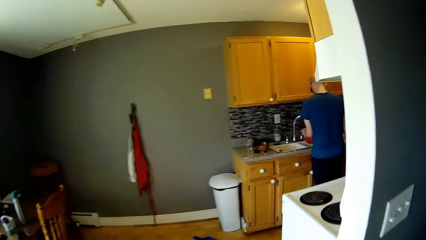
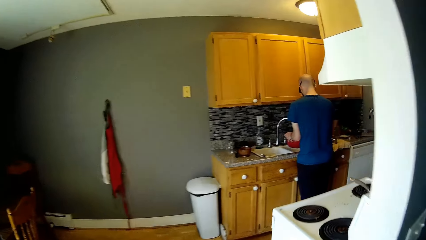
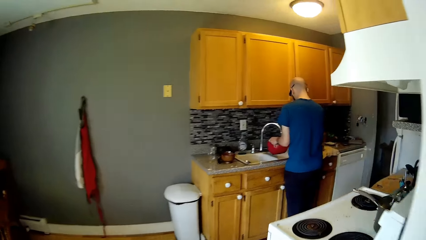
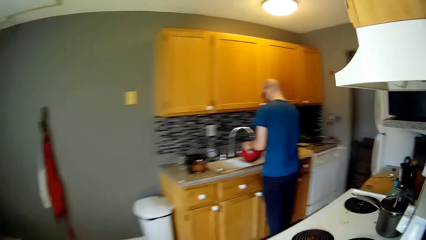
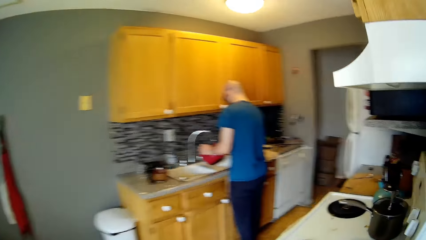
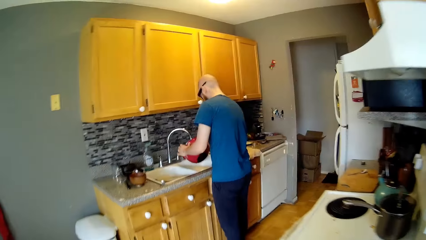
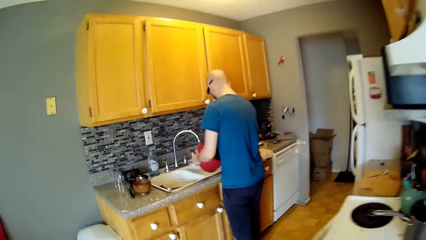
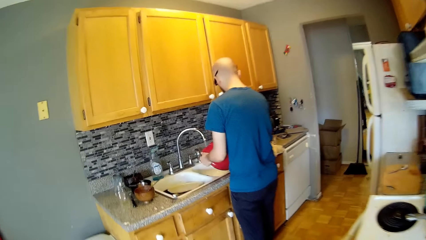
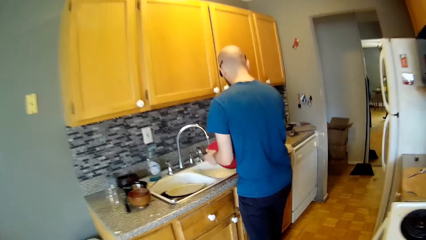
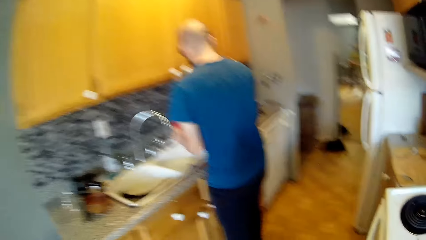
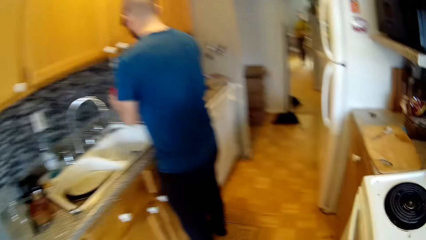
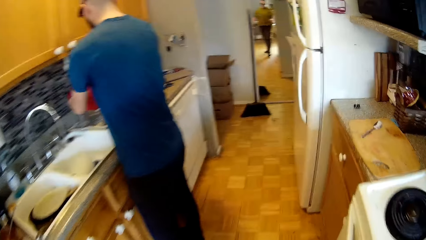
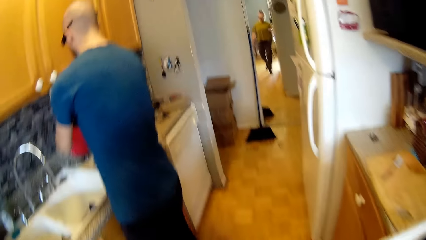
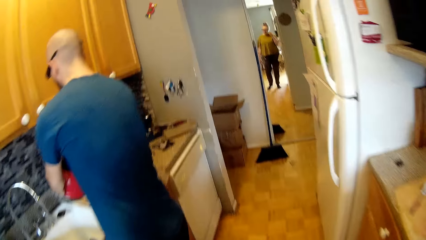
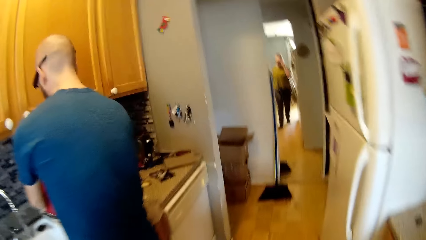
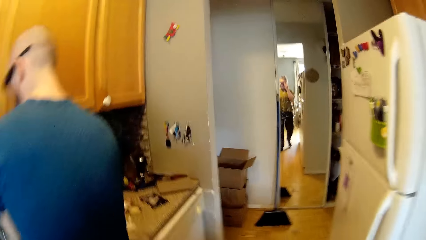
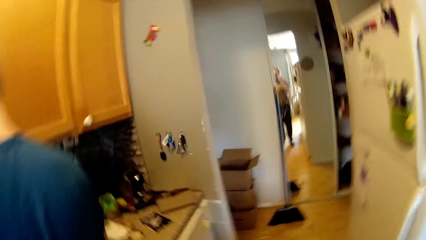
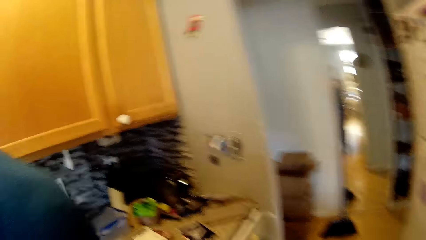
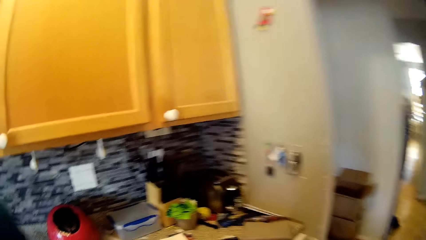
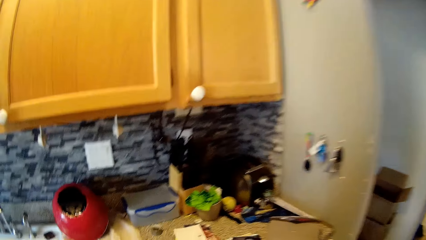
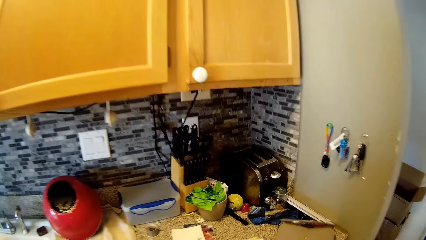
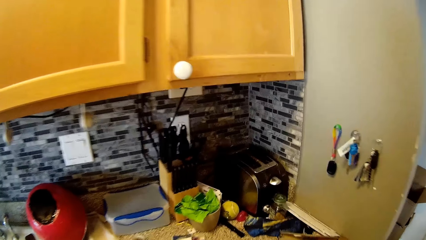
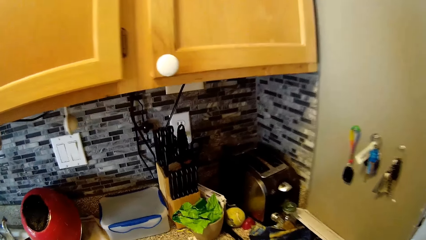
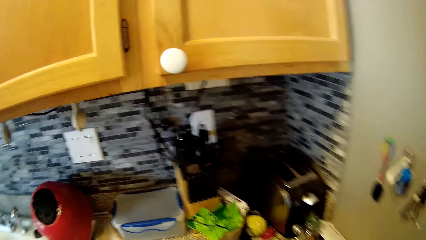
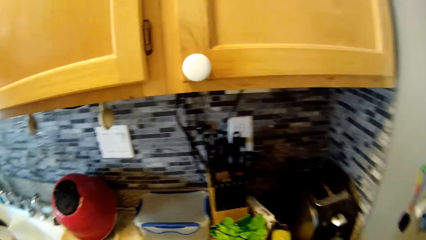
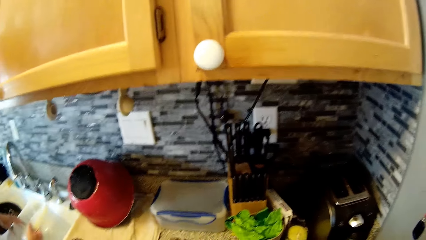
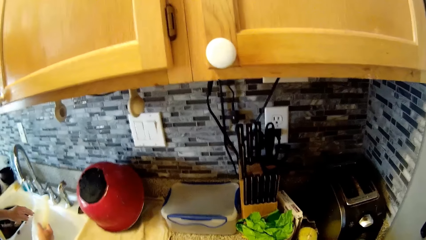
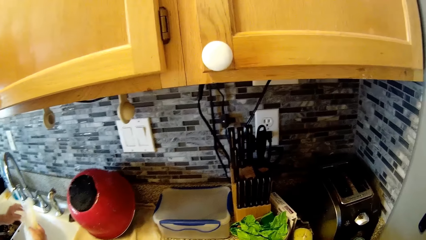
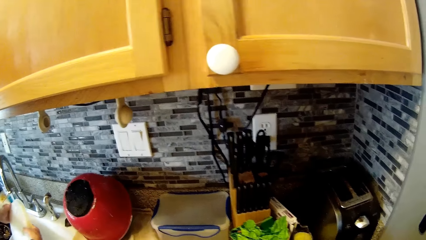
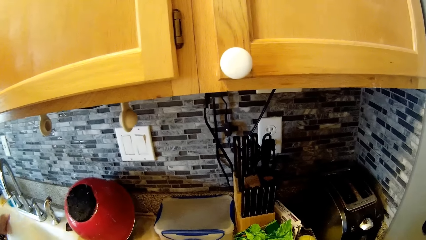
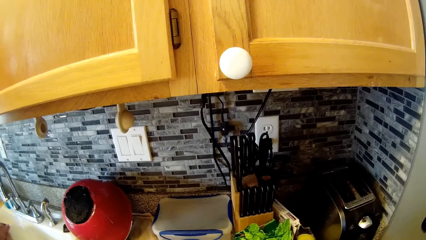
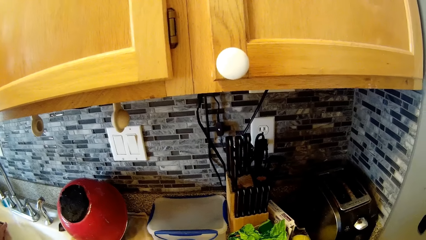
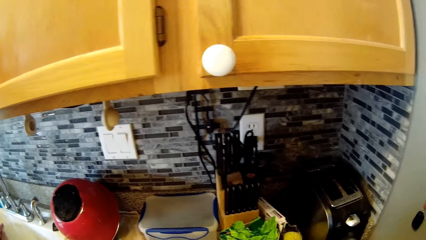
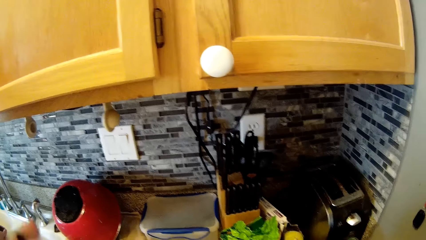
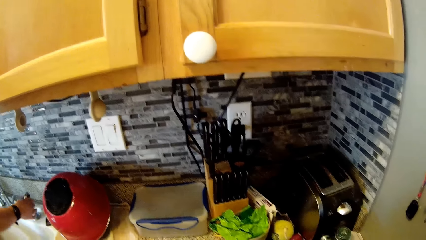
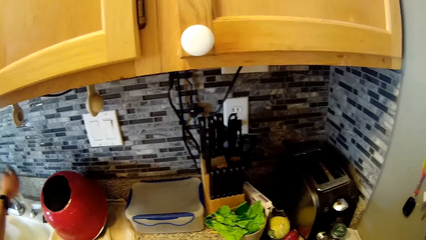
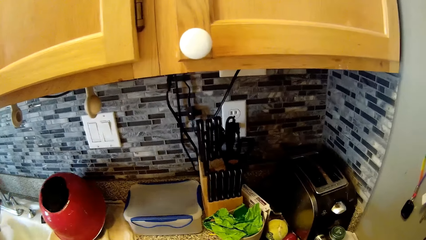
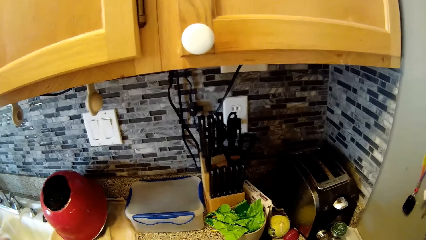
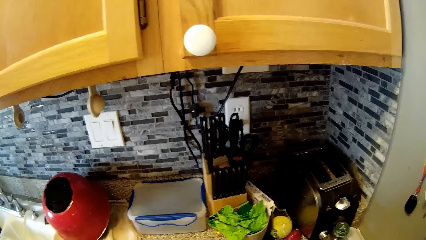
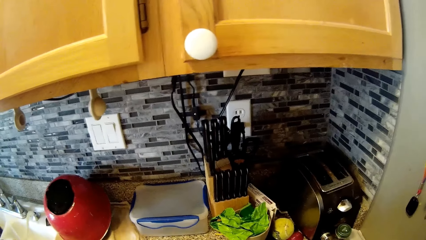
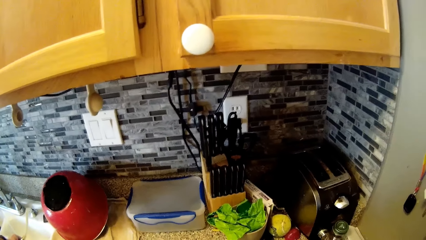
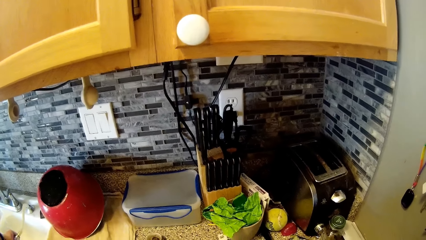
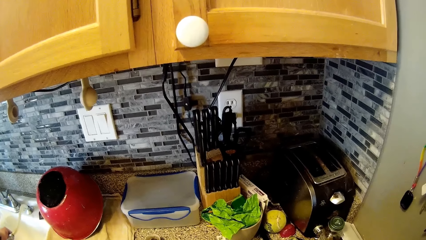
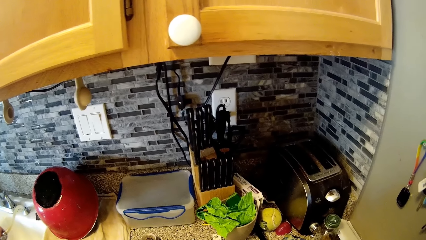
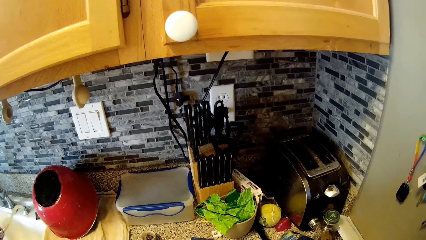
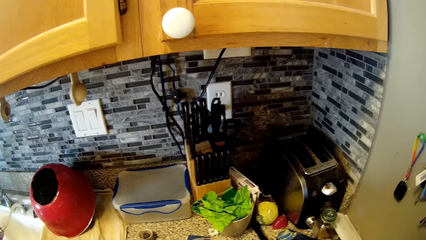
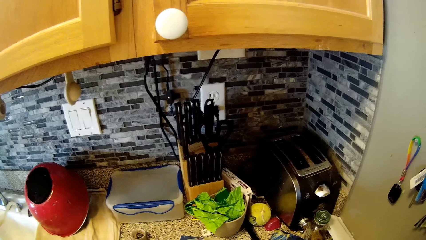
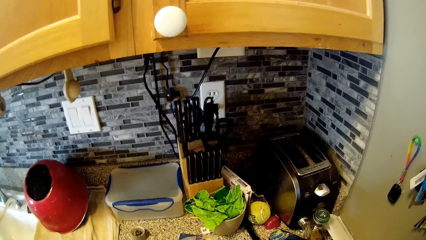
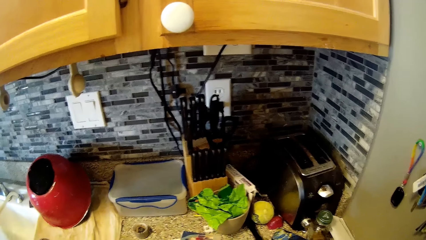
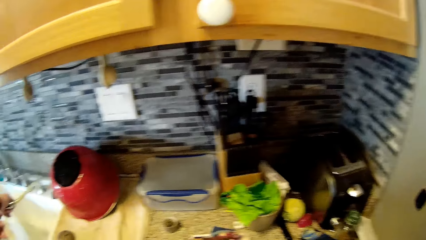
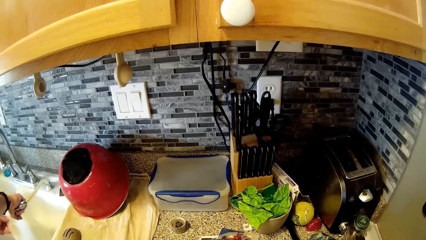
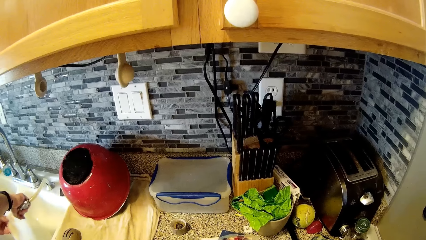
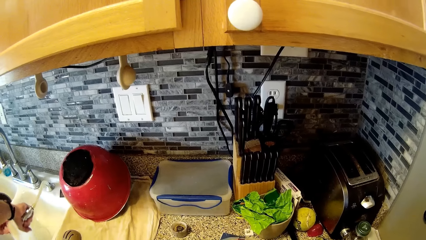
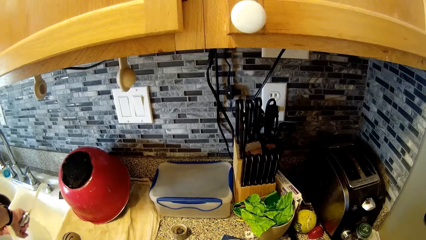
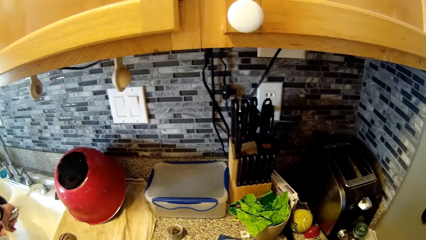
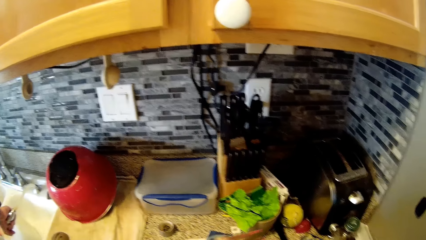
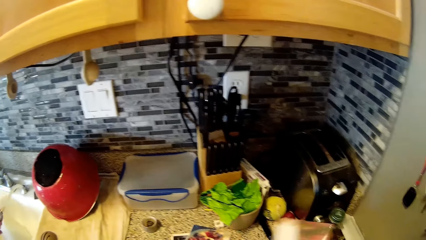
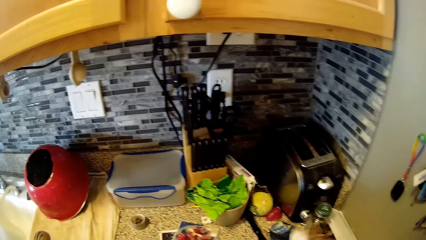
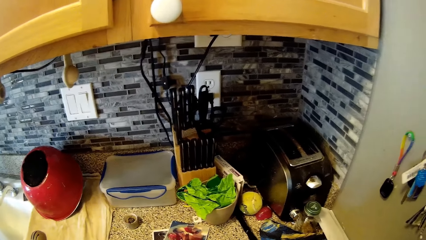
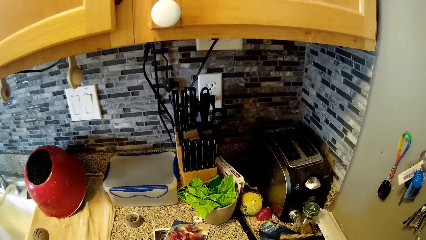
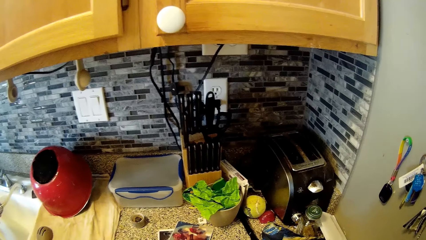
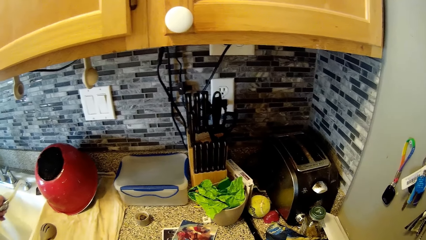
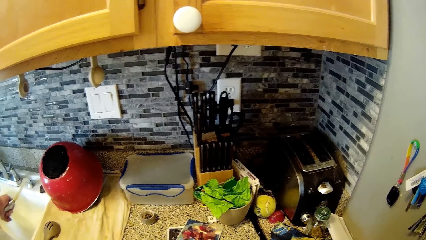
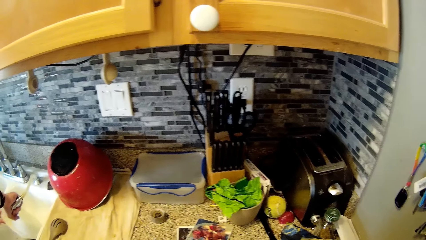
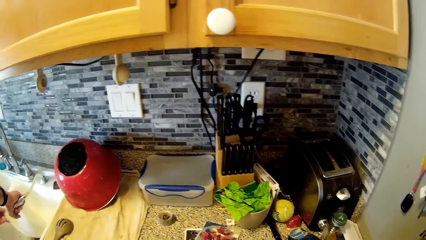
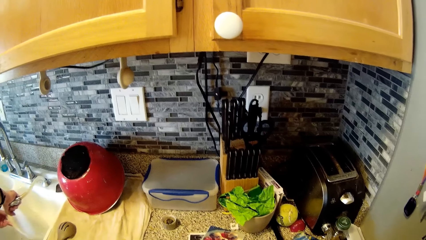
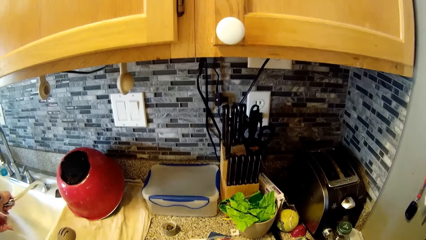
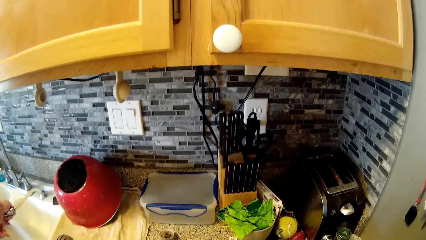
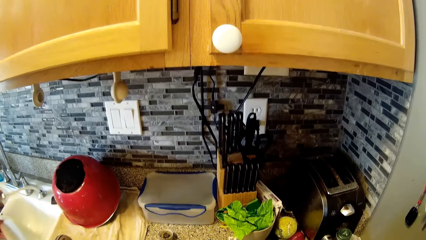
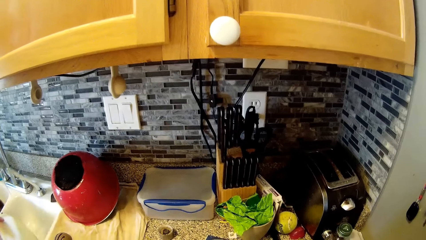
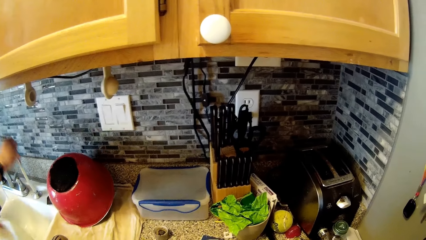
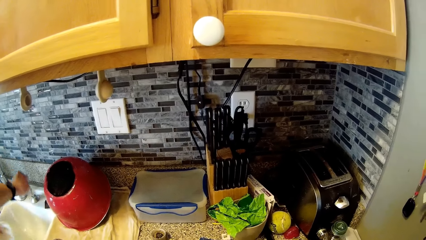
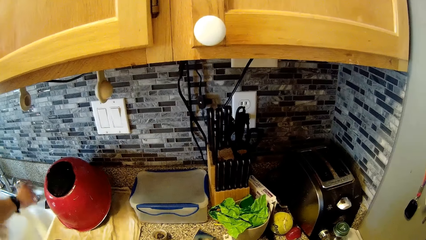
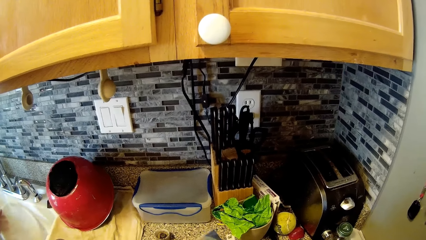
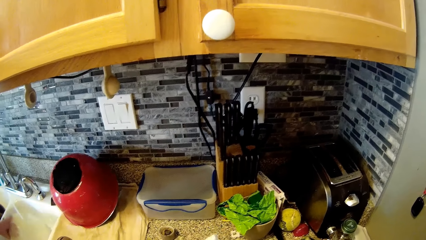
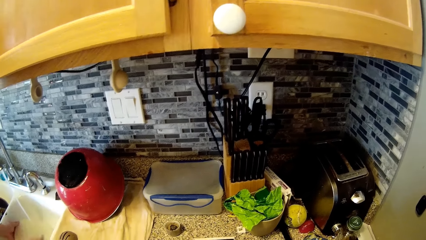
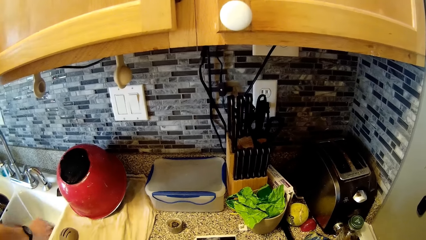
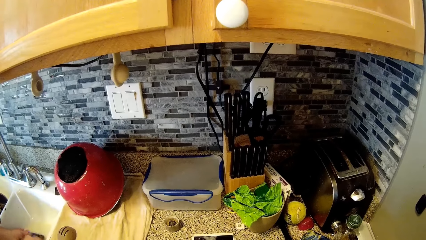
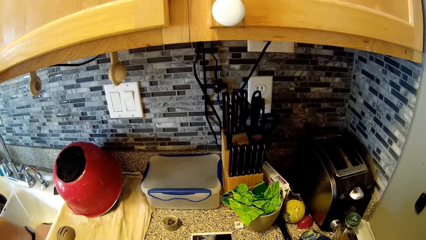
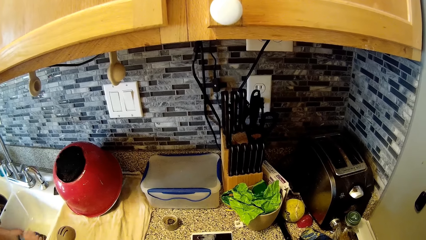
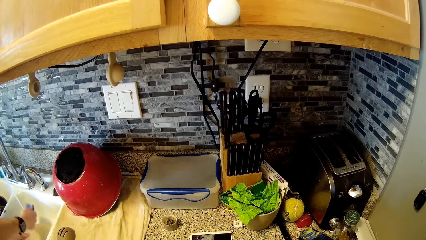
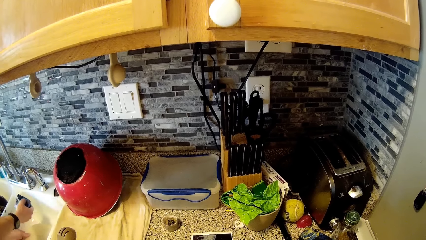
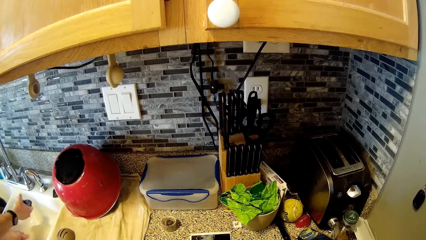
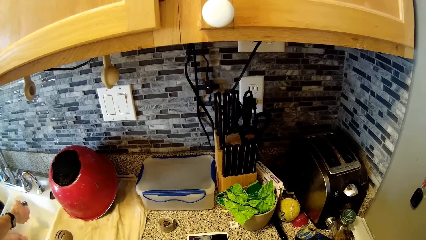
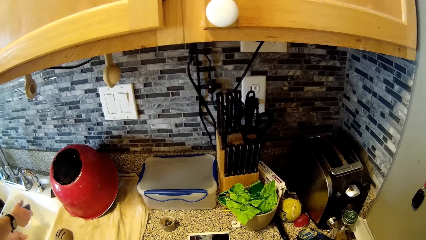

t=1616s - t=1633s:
The man places the pot on the napkin on the cabinet. The camera wearer interacts with the man. The man washes a sieve in the sink. The camera wearer plugs out a pipe tap on the sink with his right hand. The man rinses the sieve with water from the pipe tap. The camera wearer converses with the man. The man fixes the pipe tap on the sink with his right hand. The man picks up the sponge in the sink with his right hand and washes the sieve with the sponge in the sink.
